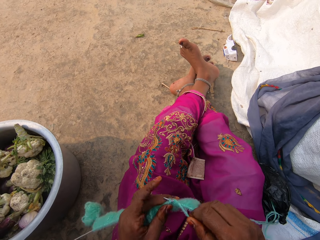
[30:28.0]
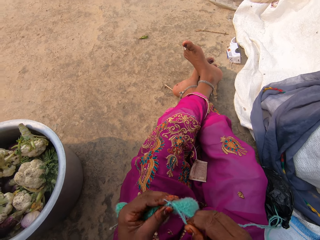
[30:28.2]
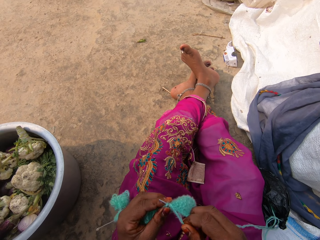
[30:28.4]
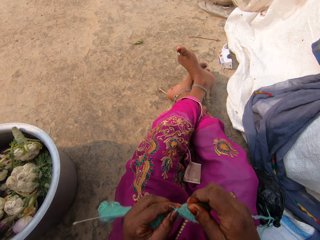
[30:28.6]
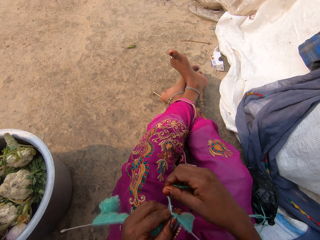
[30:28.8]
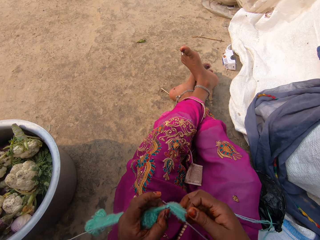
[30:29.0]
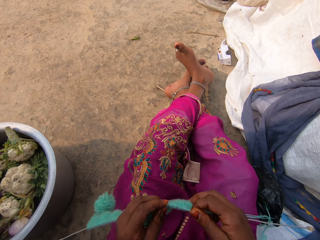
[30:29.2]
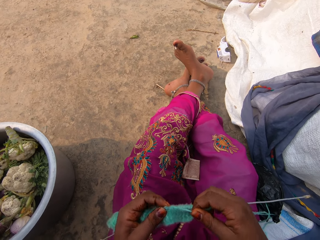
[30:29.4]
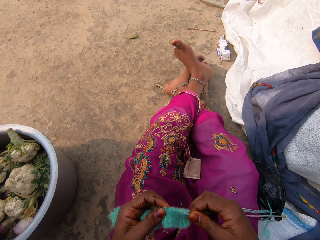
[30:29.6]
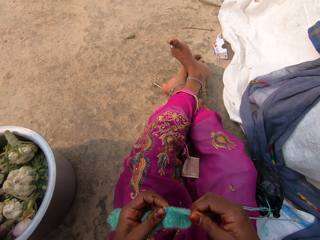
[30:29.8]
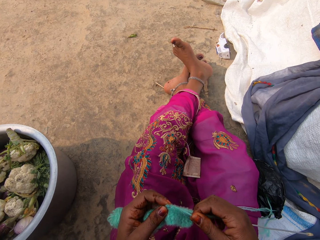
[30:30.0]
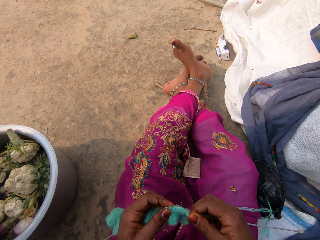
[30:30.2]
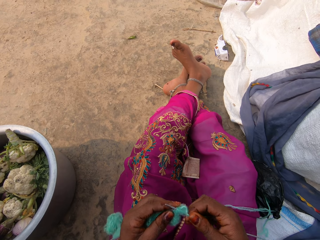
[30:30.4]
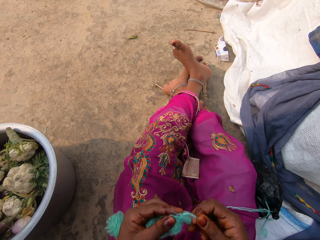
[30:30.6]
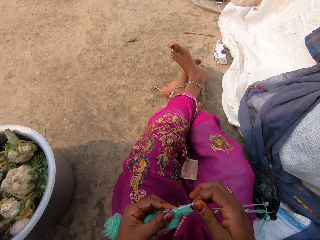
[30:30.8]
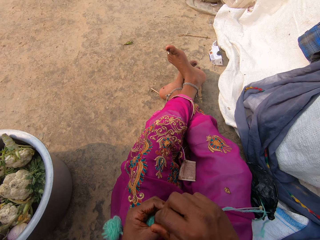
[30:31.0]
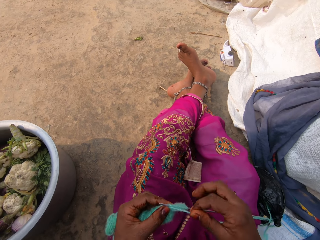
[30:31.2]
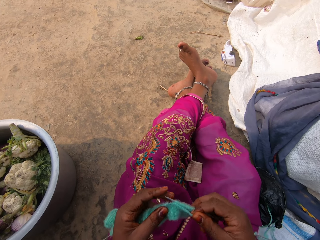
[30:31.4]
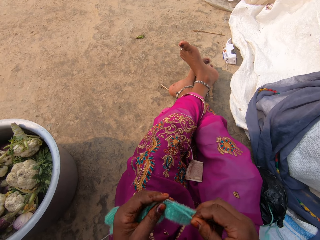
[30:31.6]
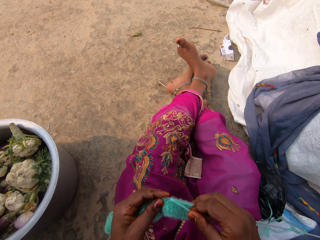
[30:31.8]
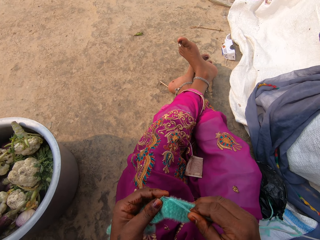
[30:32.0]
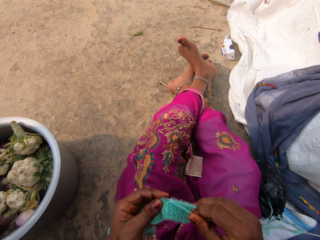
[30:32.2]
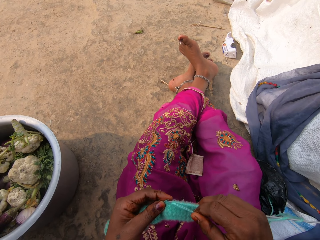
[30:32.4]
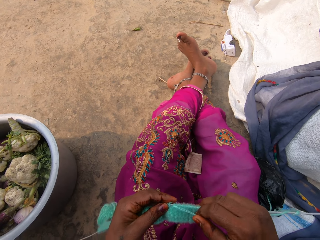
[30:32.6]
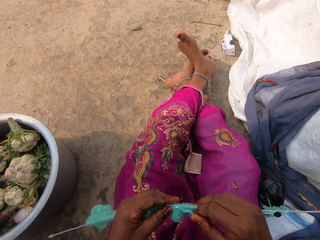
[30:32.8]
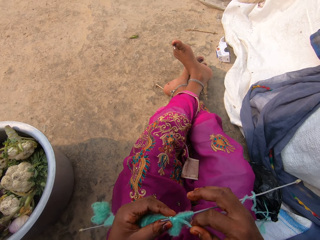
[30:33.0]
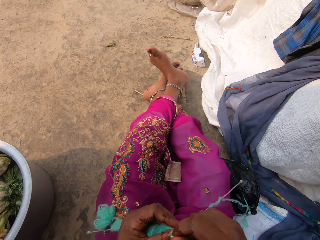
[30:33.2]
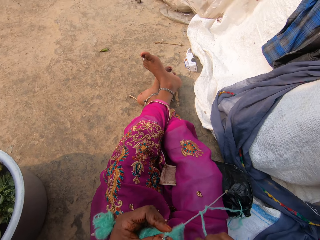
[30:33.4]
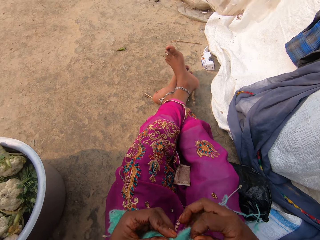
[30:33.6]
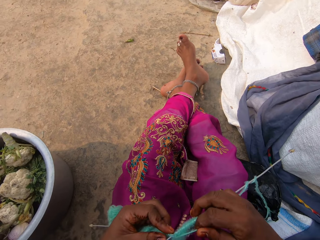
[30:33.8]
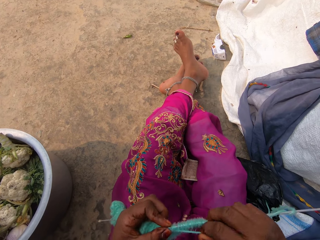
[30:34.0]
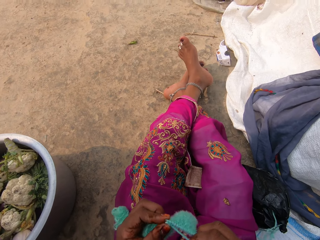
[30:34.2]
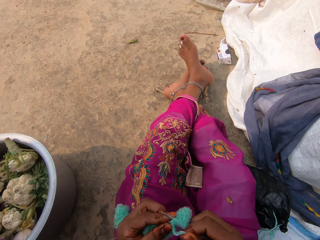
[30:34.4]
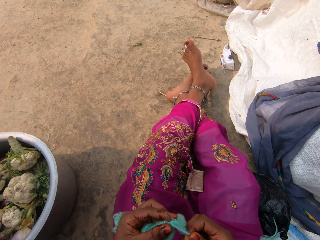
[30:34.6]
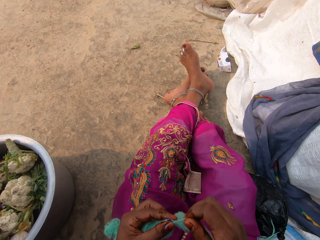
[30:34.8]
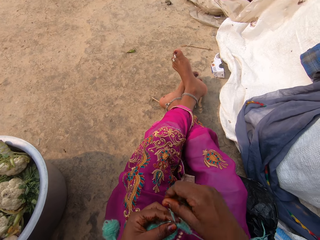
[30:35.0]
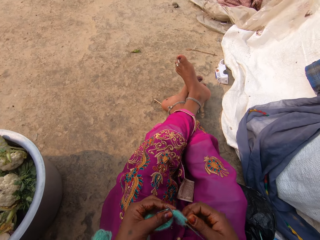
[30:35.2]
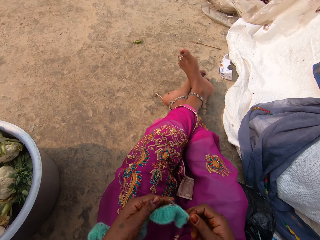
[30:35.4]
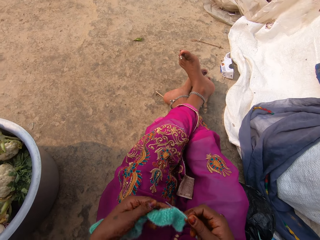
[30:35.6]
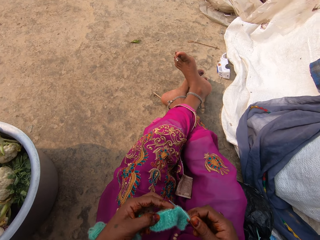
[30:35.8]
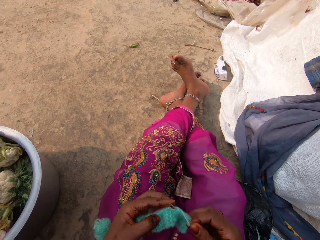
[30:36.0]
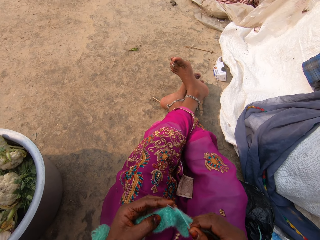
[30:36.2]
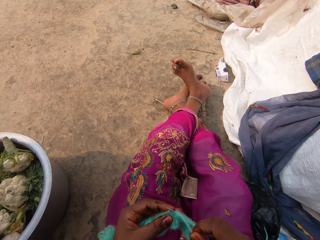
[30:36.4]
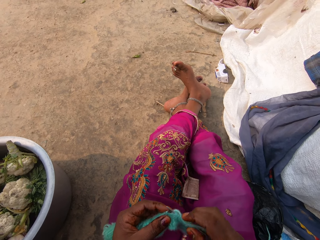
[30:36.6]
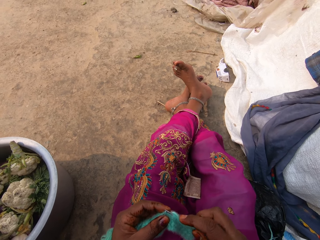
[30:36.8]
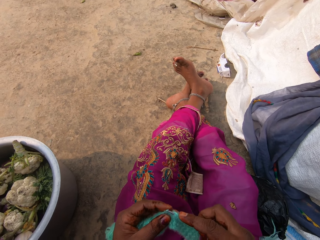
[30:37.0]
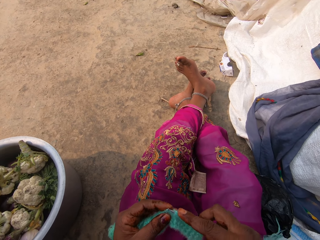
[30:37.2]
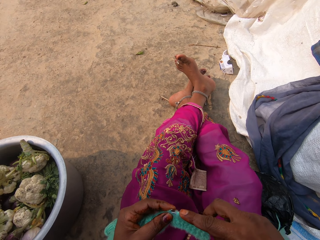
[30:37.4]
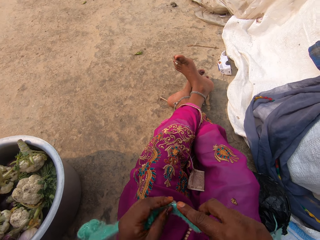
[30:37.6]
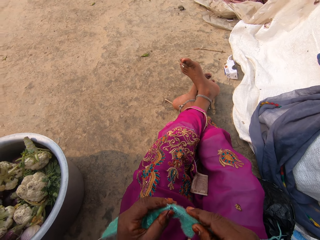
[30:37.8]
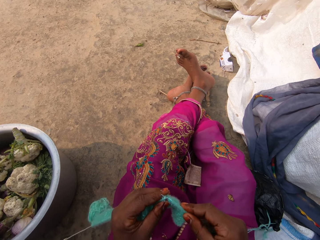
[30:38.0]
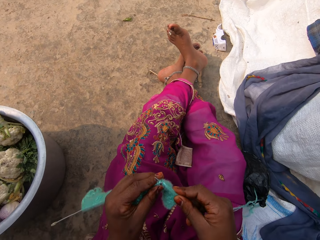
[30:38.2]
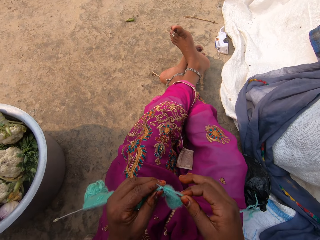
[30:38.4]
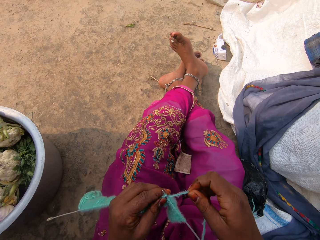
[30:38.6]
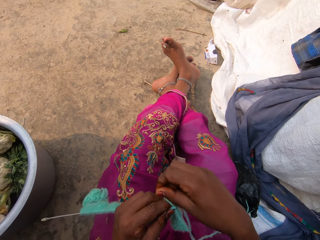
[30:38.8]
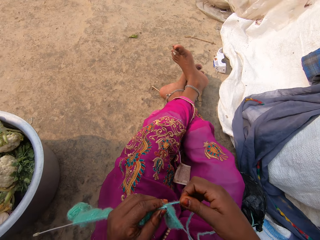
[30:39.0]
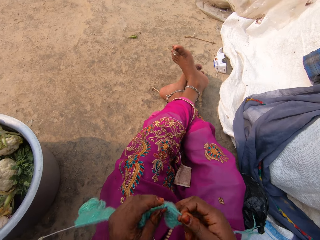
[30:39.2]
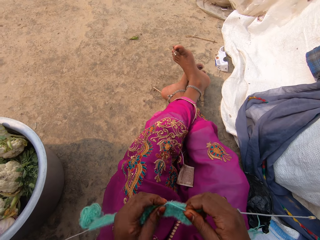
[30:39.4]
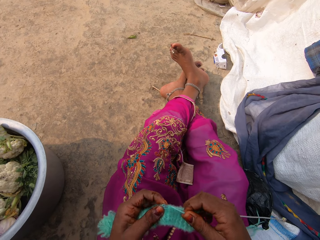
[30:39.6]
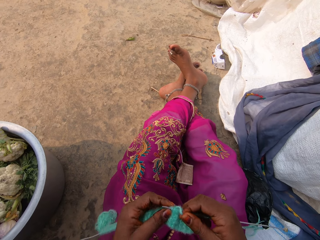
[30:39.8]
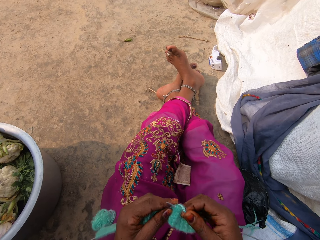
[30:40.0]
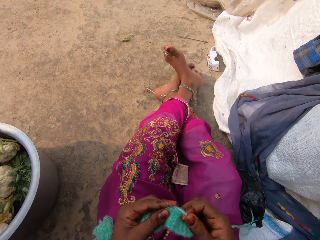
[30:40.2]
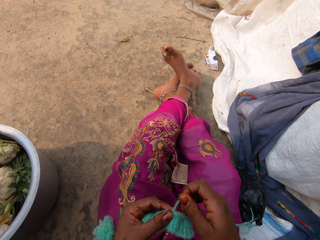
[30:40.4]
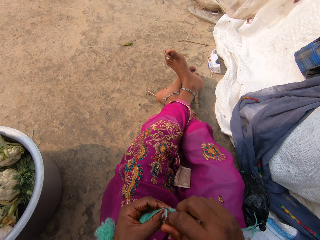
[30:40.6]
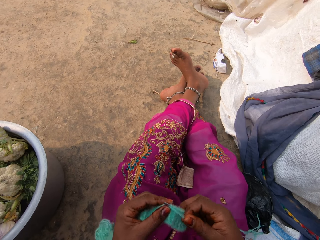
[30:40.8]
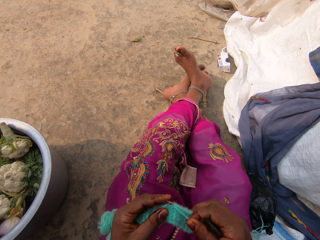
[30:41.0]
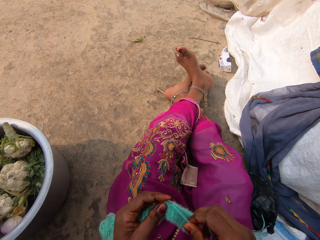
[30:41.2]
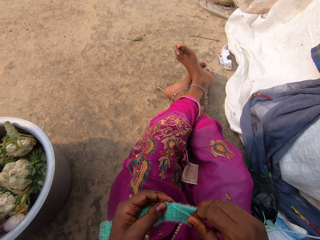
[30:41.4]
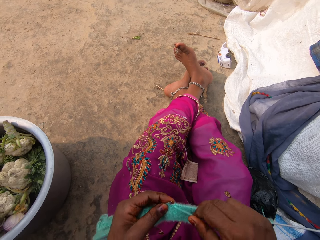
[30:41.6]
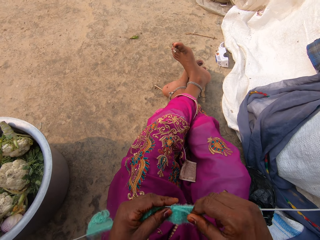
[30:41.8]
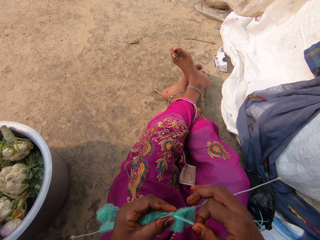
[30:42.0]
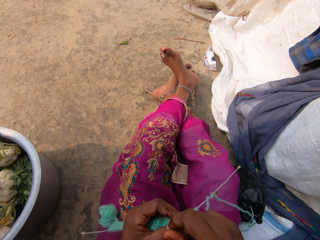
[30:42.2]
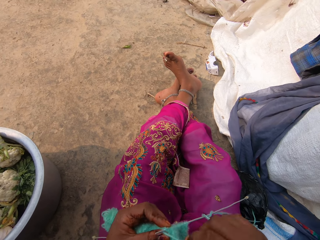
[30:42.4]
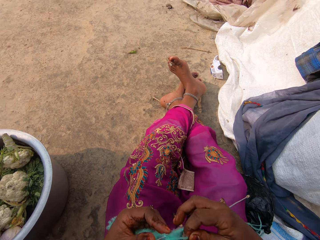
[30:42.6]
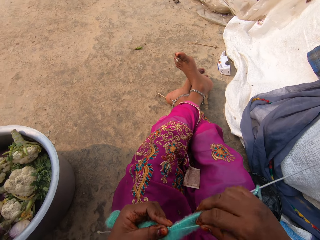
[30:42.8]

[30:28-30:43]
The camera wearer knits the fabric. She holds the fabric on her left hand. She stretches the thread with her right hand.

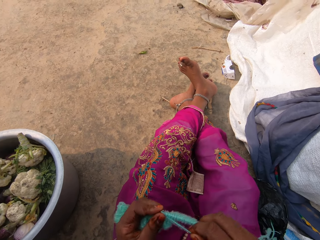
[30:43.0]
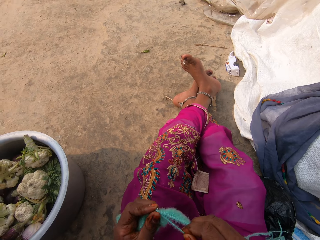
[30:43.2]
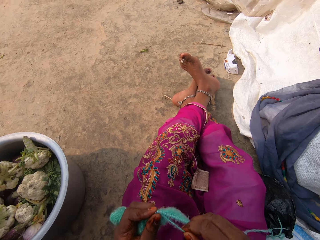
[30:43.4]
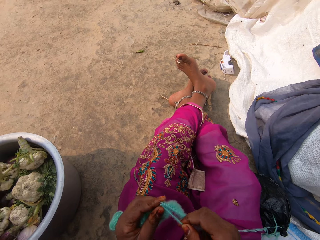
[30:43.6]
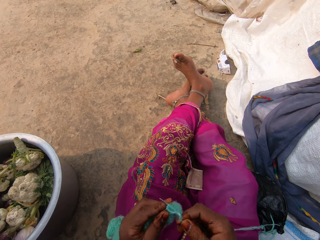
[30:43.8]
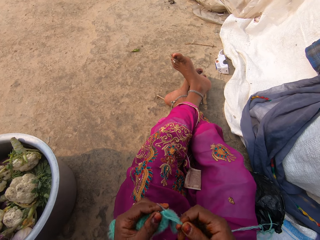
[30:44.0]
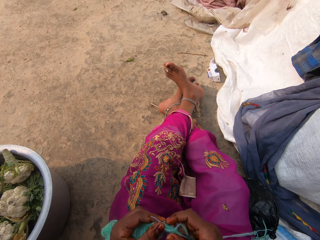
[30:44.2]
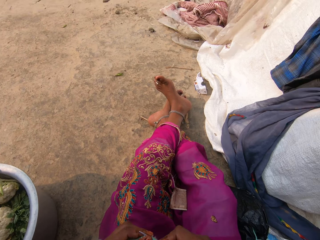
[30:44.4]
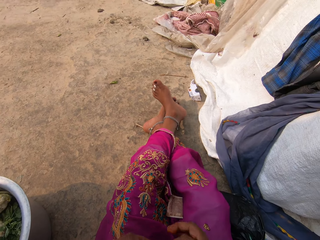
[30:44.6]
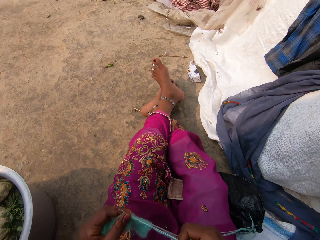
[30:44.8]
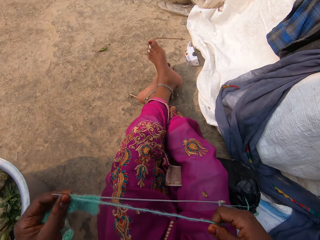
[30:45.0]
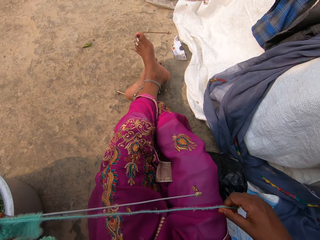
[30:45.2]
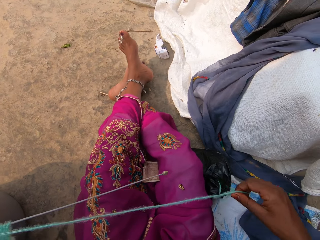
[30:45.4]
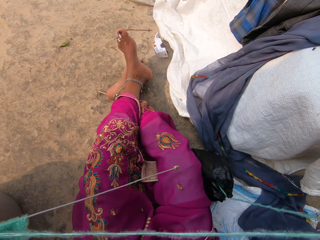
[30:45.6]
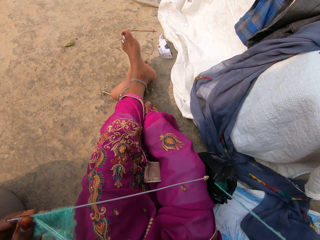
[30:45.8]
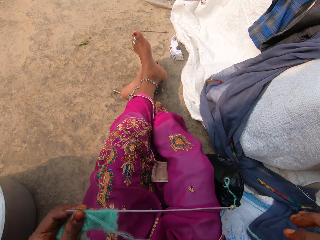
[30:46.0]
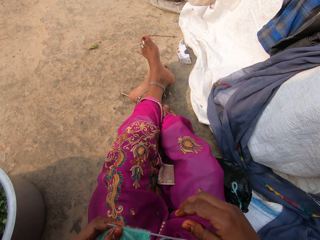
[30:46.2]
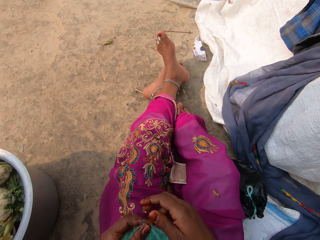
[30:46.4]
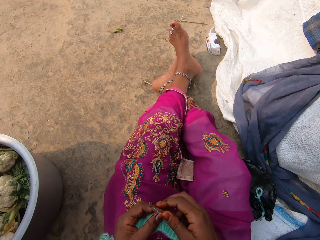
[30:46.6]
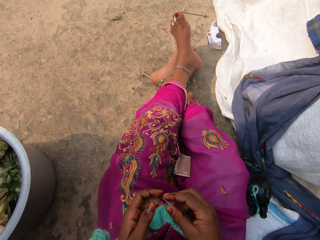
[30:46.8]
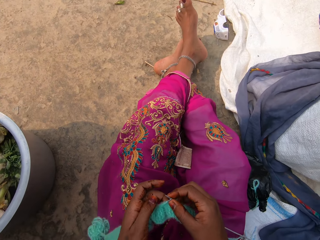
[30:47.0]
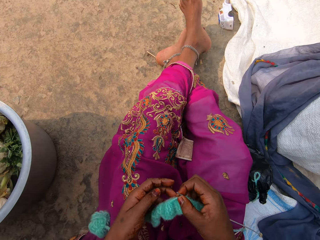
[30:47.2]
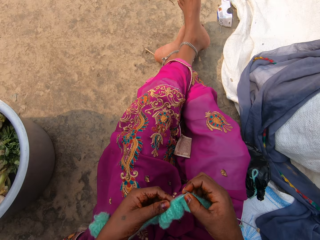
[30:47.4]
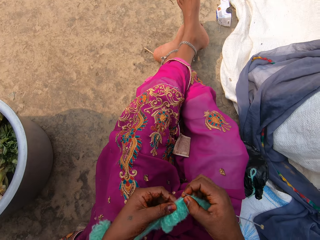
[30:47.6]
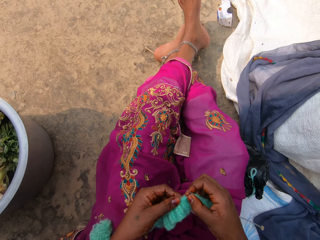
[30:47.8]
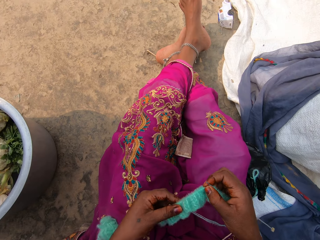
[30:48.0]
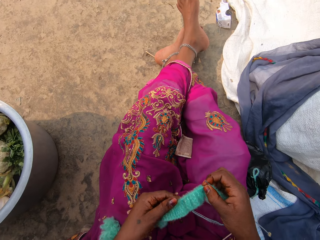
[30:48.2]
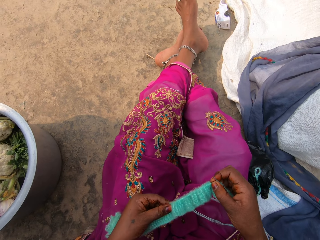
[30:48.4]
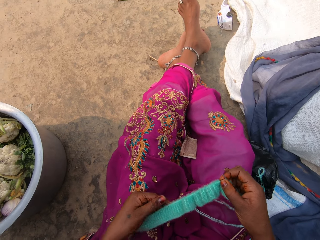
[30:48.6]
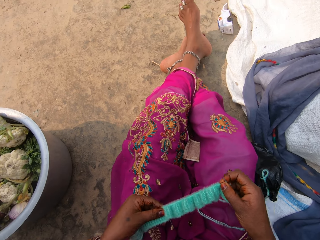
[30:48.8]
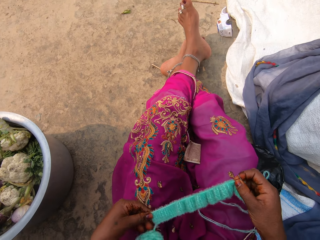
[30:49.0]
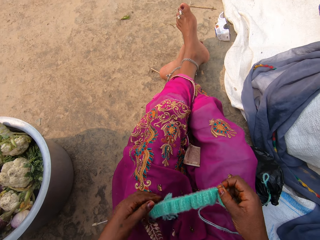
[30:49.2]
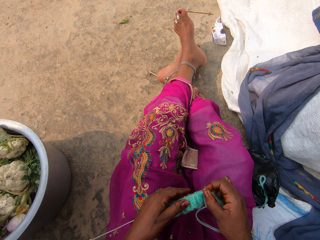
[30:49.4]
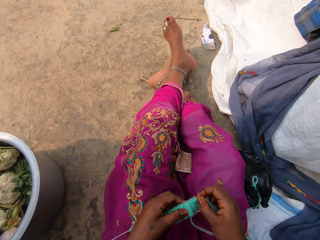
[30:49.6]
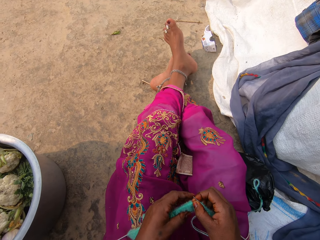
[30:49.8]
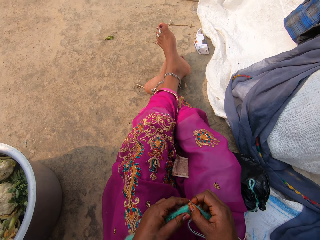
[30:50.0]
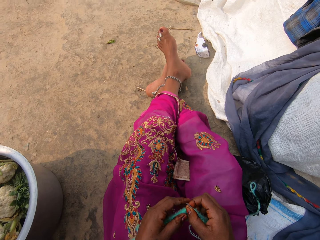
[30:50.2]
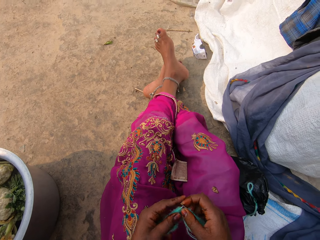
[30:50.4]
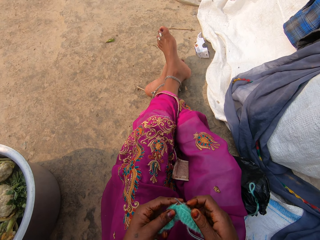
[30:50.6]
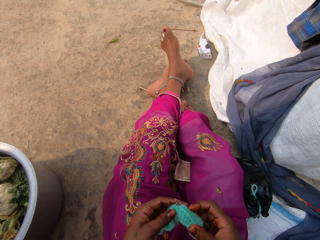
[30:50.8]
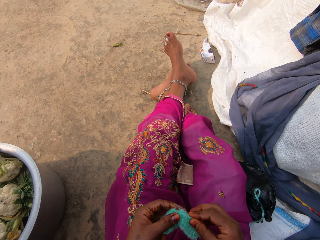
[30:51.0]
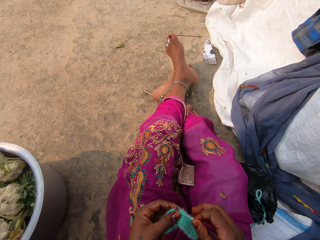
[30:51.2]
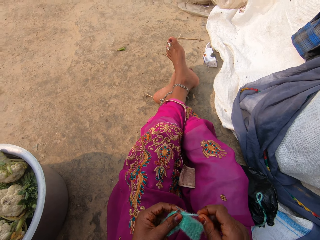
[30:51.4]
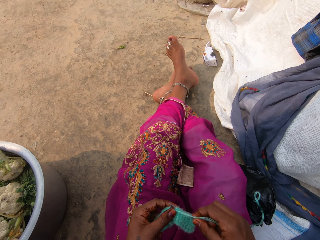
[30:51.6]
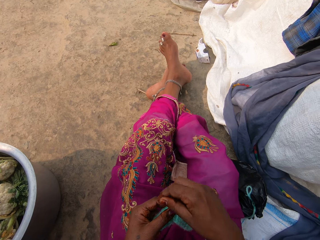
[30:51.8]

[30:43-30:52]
The camera wearer adjusts the knitted thread with her hands. She adjusts the knitted thread with her left hand. She holds the fabric. She knits the thread with the knitting needles in her hands.
